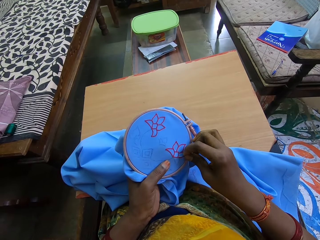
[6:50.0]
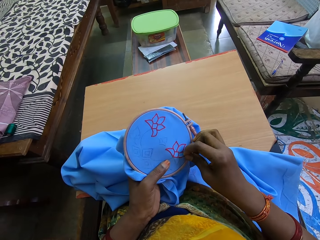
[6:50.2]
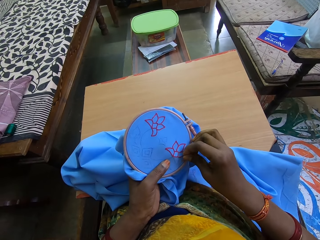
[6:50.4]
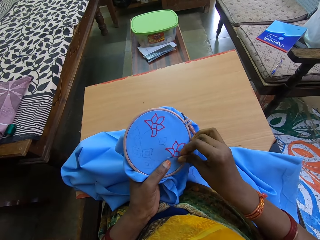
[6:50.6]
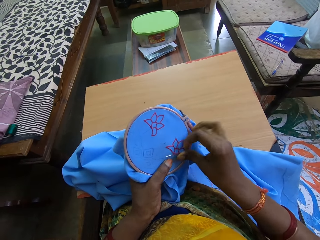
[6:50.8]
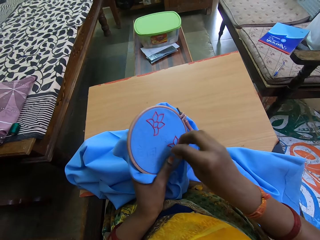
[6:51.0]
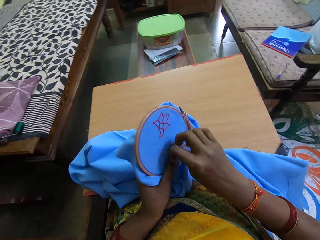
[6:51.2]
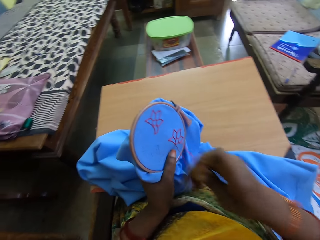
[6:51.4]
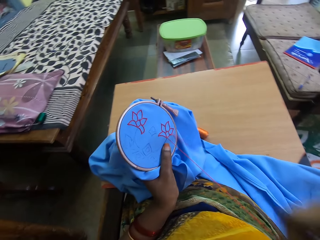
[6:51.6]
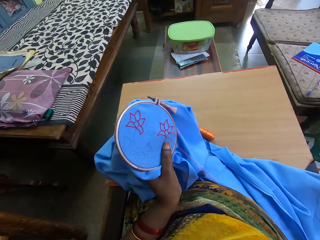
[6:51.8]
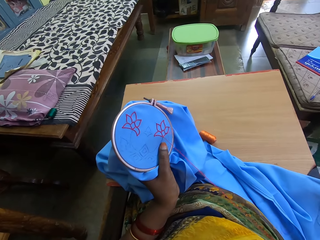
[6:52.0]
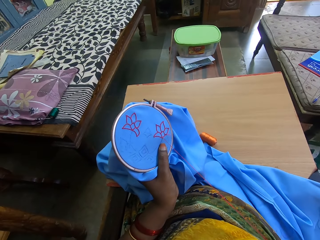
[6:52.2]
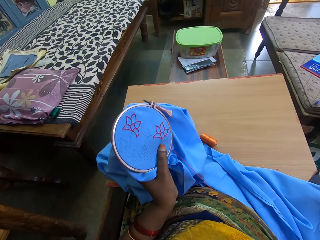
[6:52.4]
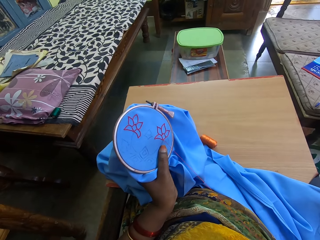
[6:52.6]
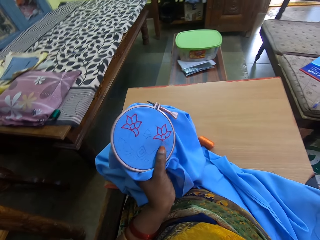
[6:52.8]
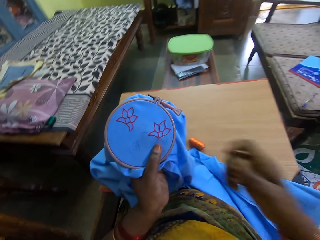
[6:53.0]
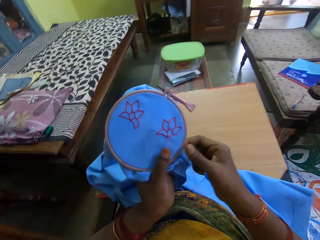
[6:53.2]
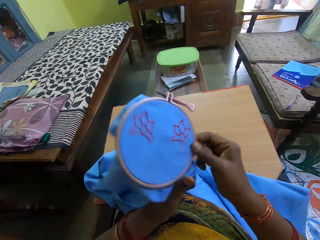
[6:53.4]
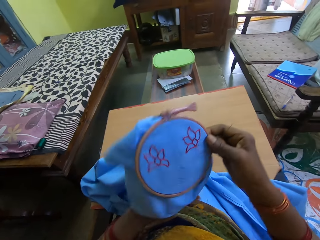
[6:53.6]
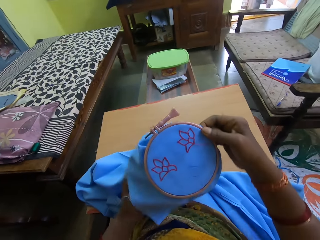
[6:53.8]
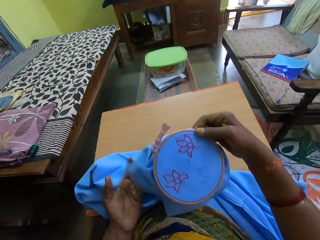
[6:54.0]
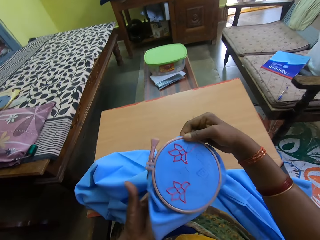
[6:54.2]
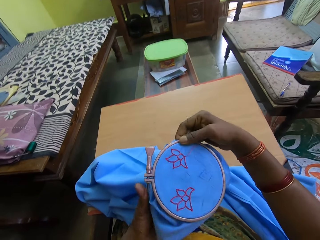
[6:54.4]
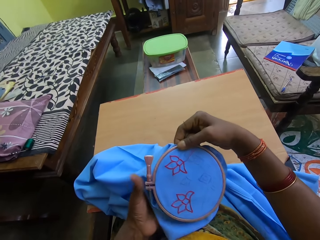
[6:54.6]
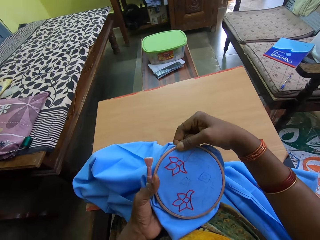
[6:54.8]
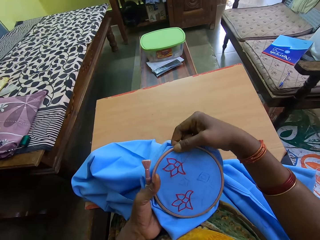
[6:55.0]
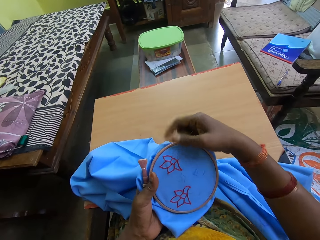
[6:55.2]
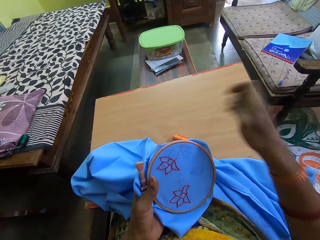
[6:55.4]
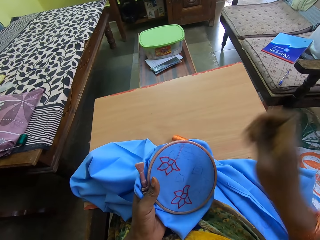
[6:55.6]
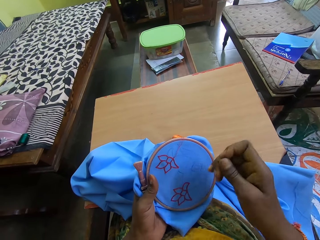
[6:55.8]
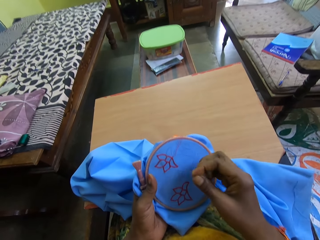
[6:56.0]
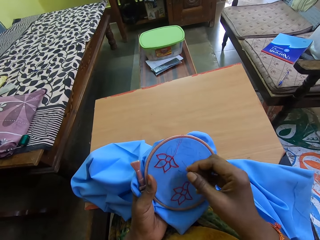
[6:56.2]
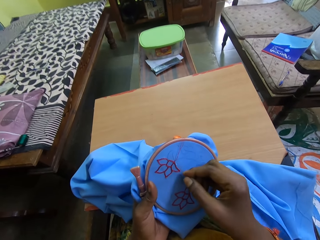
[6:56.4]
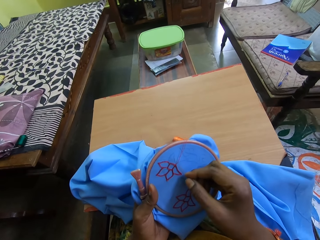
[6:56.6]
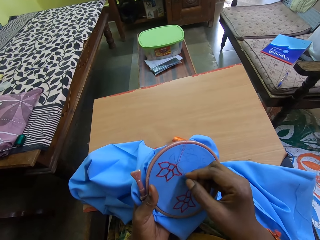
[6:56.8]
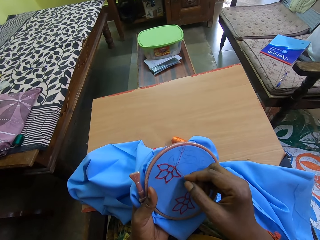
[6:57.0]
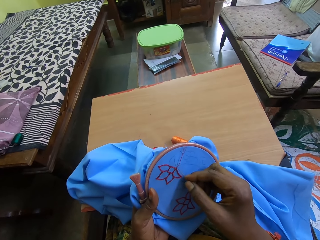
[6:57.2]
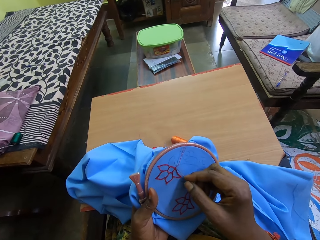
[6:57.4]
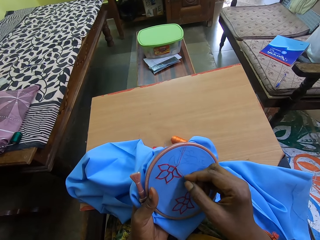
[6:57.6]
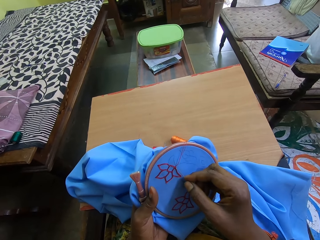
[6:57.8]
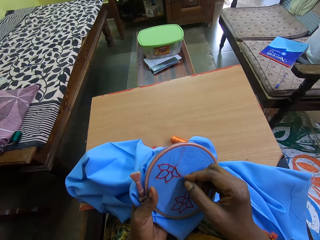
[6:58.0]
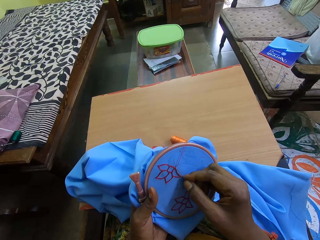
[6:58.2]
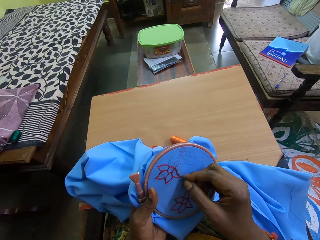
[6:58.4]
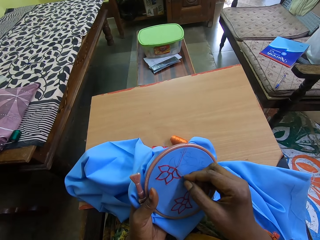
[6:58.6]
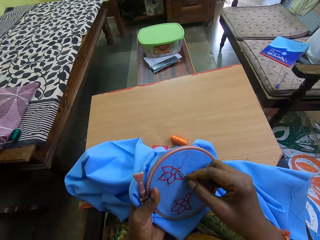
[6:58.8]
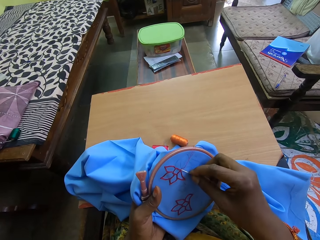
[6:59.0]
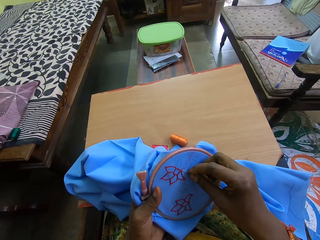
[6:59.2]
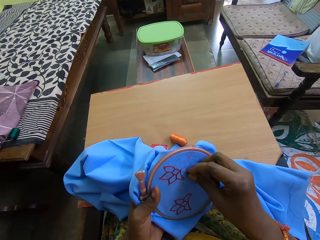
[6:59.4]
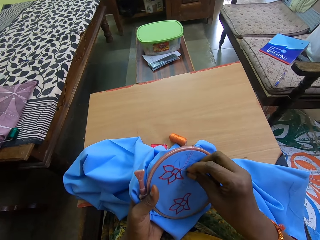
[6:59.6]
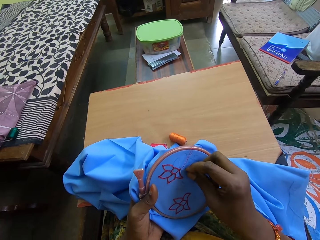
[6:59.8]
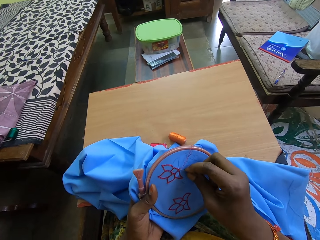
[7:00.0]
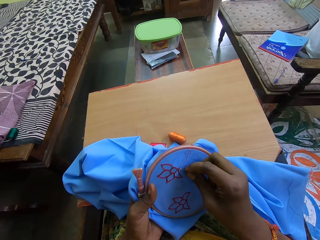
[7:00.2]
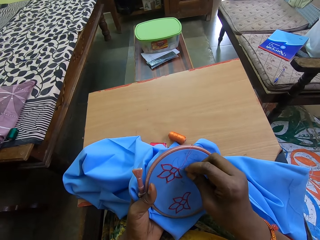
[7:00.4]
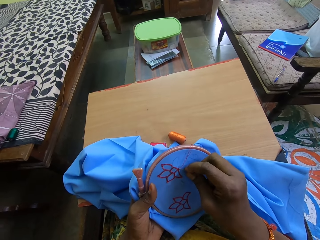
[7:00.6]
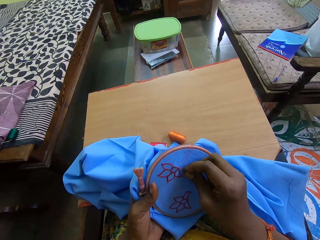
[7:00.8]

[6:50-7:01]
The camera wearer pulls the needle. She rolls the hoop with her hands. She embroiders the blue cloth piece in the hoop with the needle in her right hand.

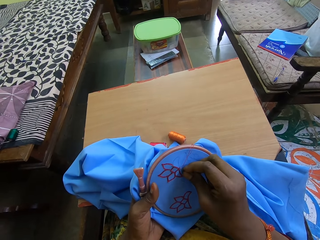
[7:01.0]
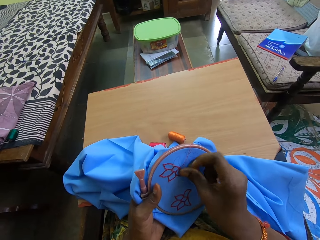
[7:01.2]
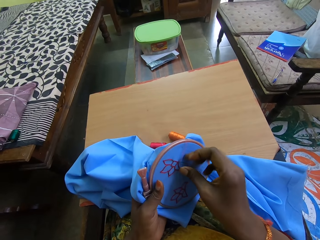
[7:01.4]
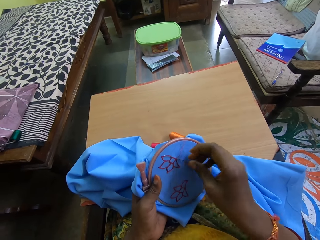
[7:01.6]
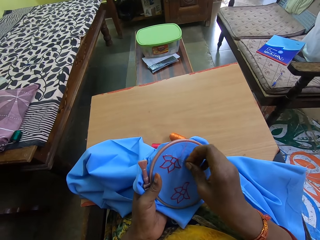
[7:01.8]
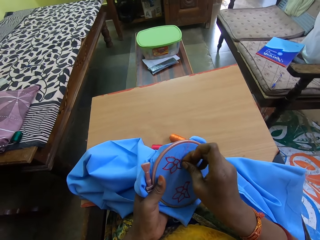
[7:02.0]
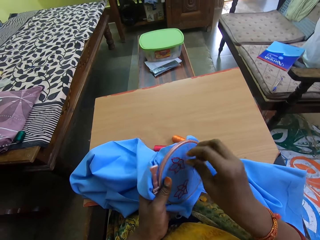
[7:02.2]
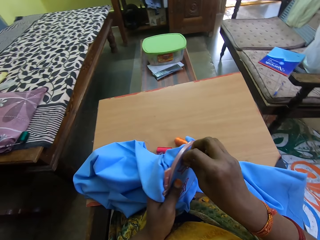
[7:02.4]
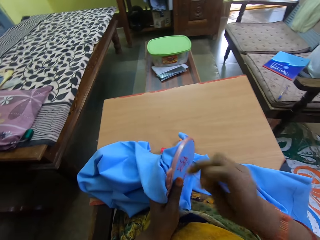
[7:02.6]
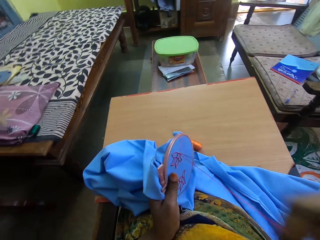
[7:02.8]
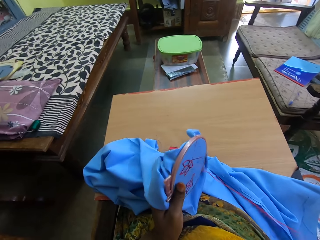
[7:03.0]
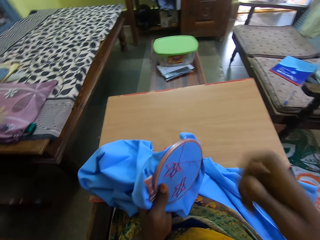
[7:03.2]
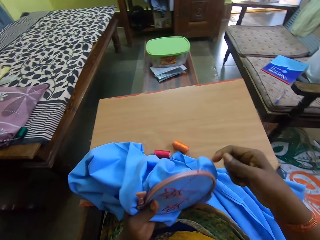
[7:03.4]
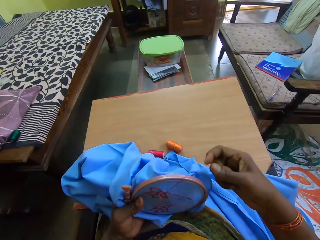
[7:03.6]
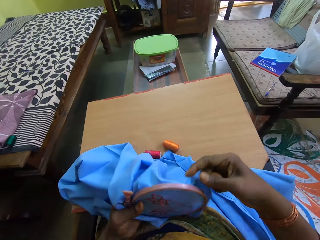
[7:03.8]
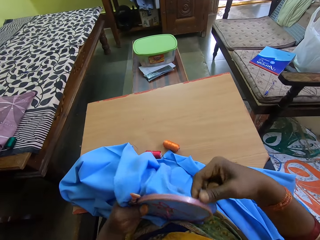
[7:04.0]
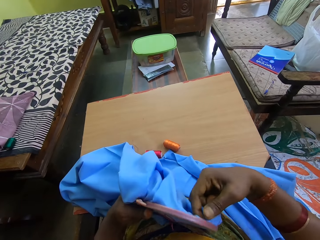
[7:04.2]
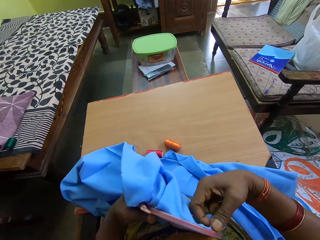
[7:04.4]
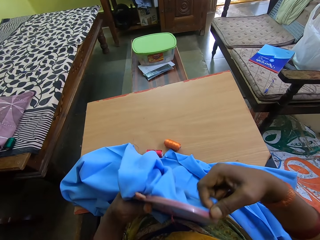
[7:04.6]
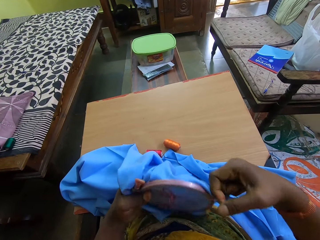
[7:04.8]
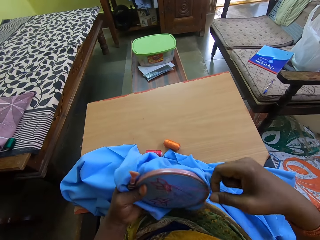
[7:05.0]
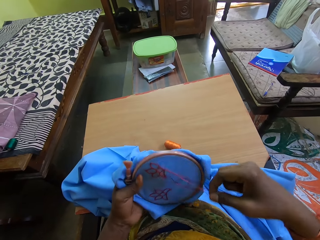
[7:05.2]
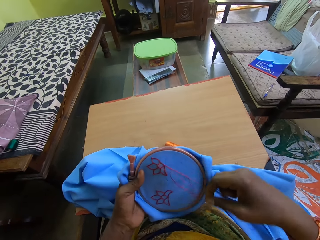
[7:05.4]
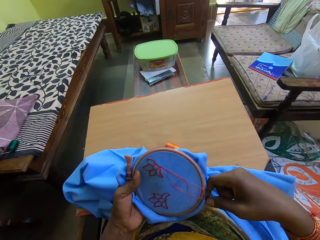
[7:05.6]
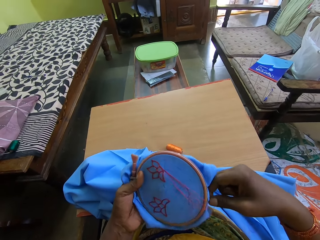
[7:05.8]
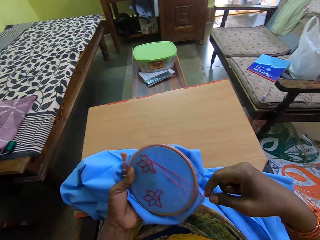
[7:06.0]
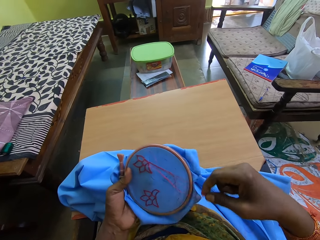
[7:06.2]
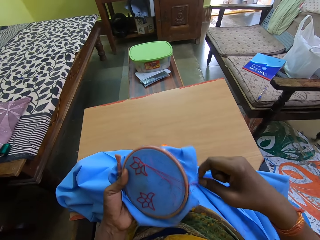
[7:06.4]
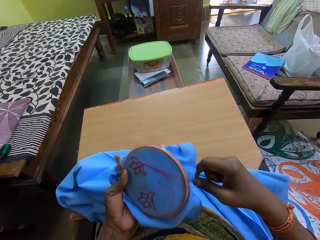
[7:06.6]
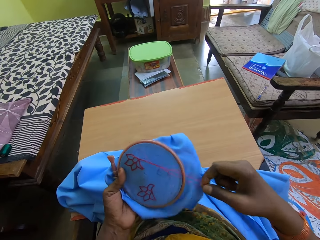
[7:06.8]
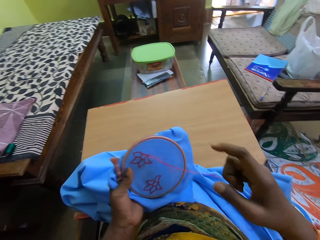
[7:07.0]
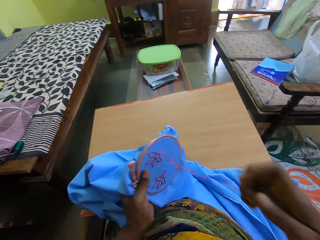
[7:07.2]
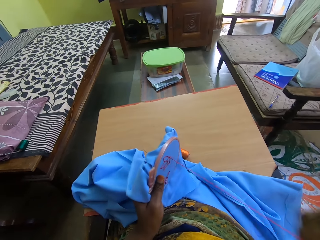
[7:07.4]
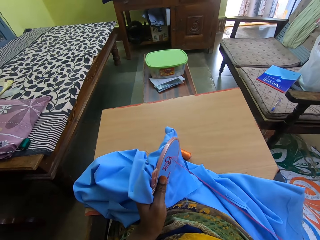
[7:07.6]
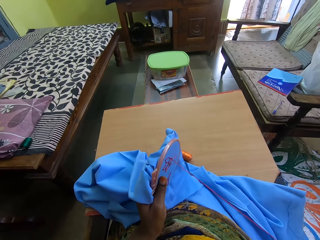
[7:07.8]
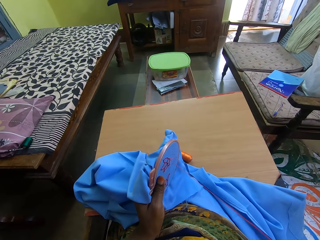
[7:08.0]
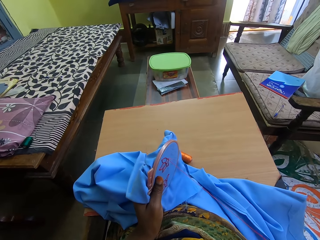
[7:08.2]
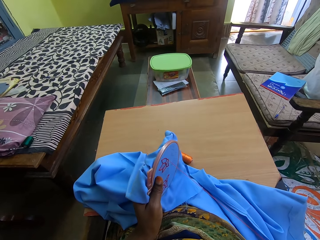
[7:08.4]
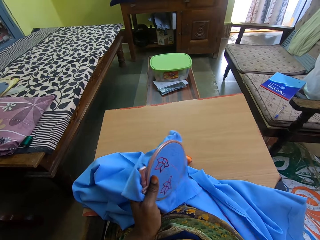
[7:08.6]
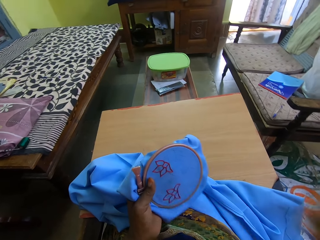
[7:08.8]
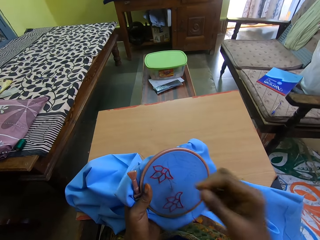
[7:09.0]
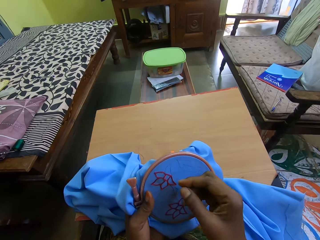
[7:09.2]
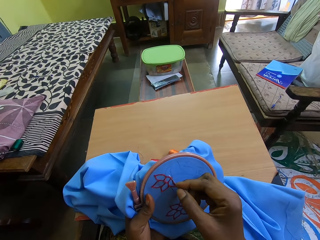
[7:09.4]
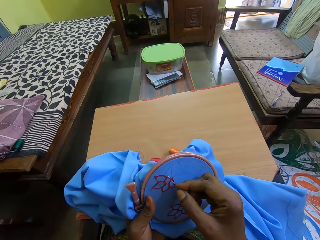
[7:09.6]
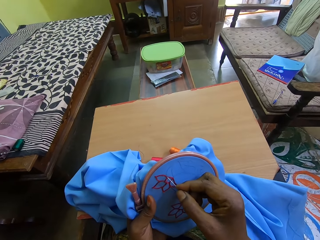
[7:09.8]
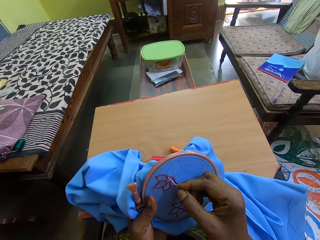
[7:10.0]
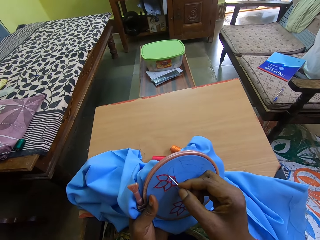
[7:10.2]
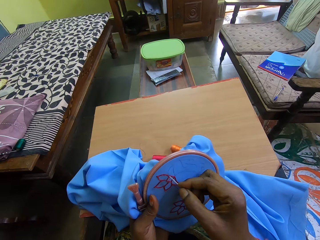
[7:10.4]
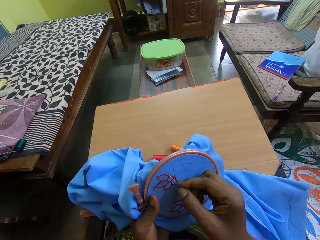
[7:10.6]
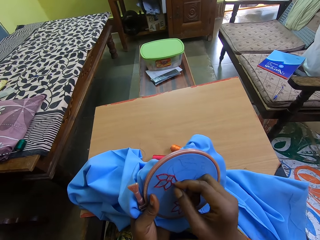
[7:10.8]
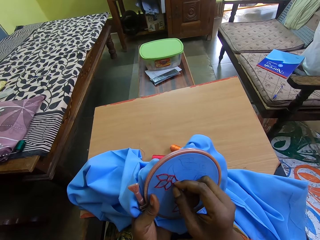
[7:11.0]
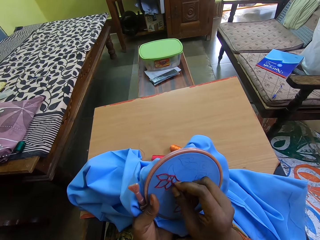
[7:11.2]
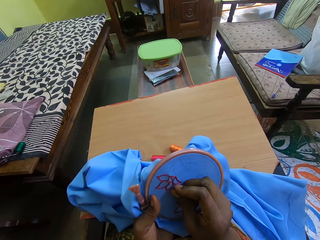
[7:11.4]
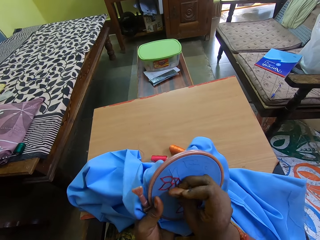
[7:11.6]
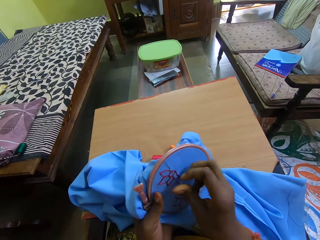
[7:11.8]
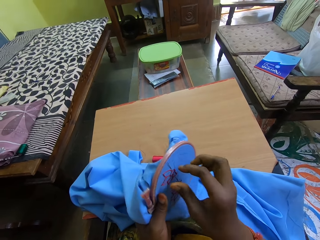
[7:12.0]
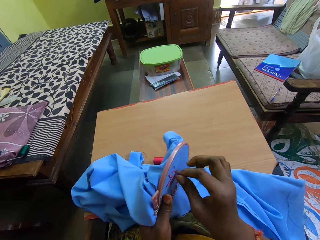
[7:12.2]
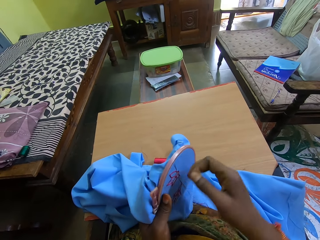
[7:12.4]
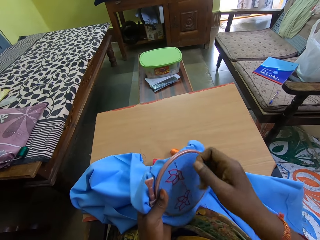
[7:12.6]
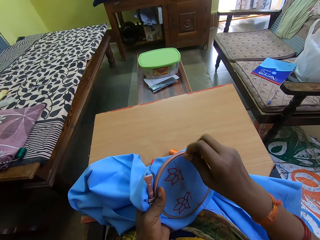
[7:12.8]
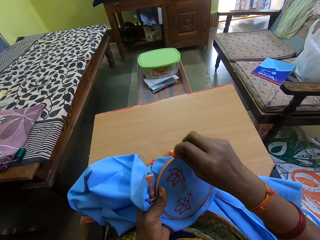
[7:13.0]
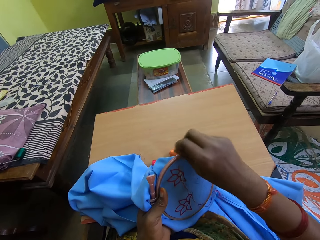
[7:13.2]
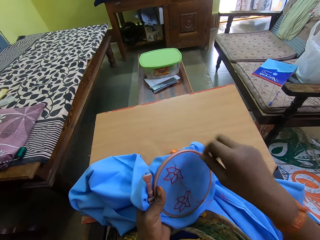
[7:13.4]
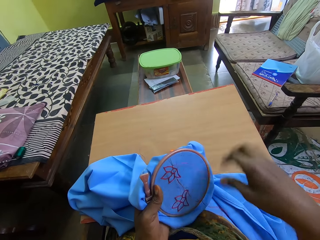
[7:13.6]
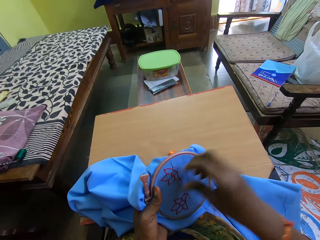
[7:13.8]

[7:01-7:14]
The camera wearer pulls the needle. They touch the seat cloth. They sew the seat cloth.
